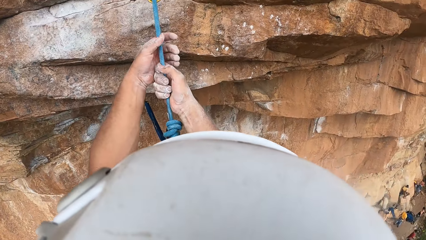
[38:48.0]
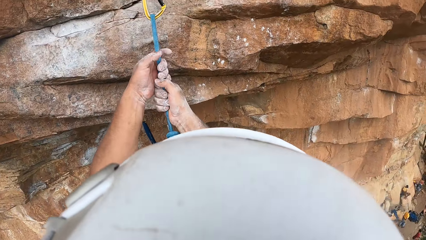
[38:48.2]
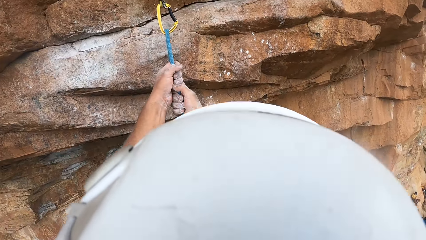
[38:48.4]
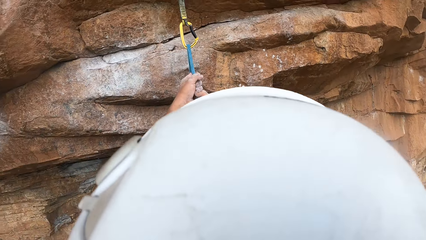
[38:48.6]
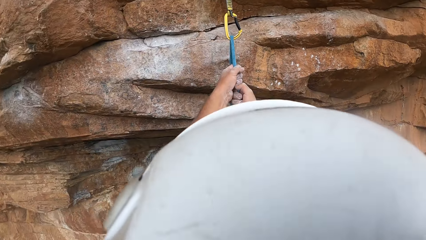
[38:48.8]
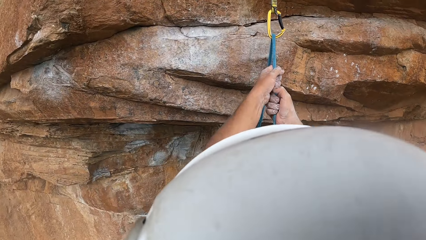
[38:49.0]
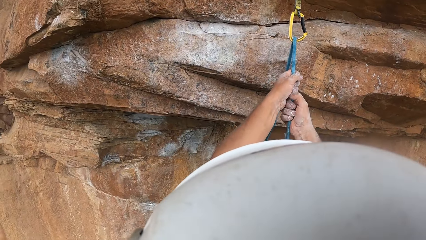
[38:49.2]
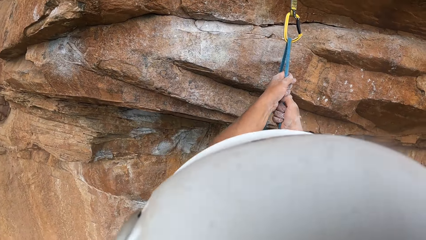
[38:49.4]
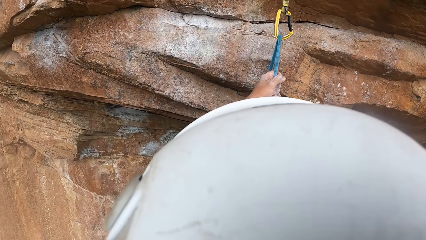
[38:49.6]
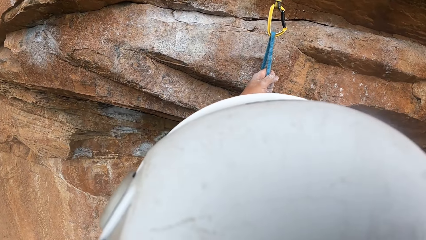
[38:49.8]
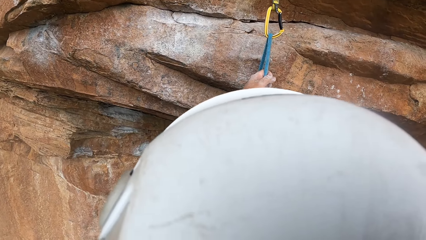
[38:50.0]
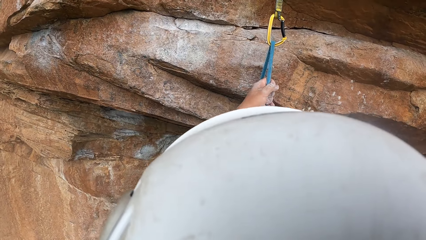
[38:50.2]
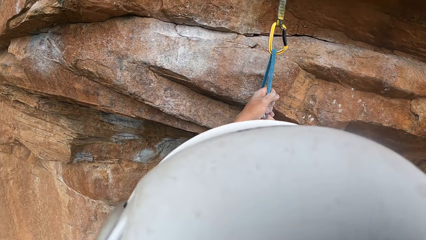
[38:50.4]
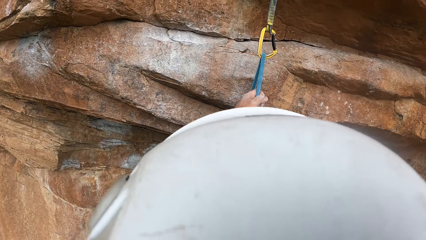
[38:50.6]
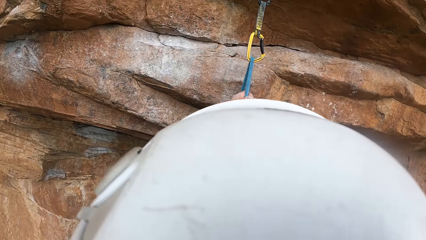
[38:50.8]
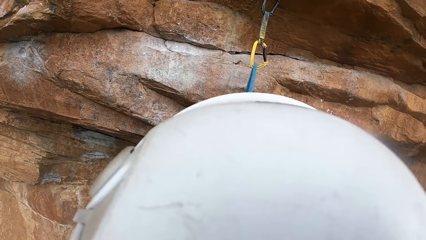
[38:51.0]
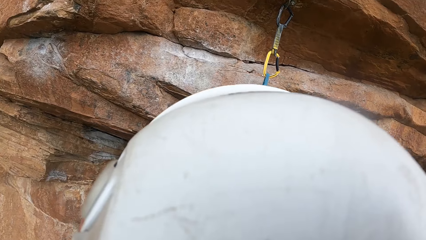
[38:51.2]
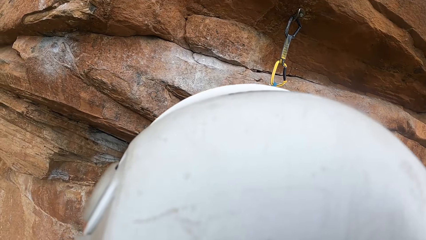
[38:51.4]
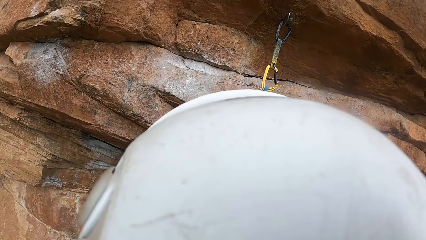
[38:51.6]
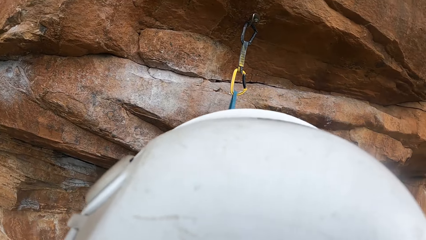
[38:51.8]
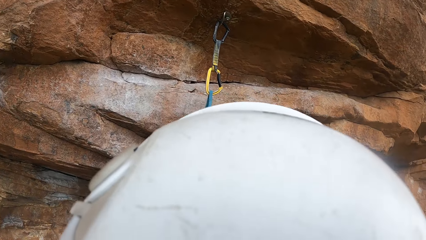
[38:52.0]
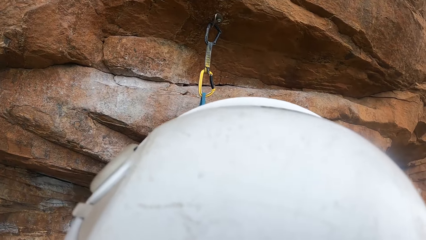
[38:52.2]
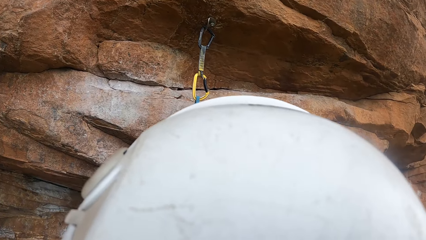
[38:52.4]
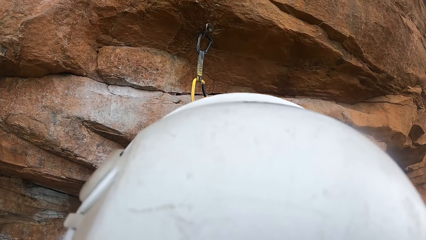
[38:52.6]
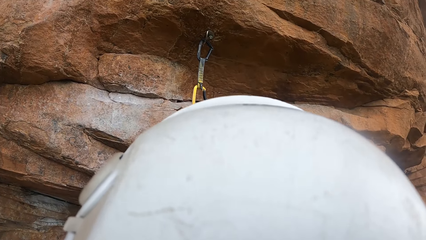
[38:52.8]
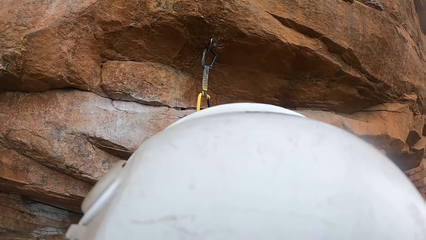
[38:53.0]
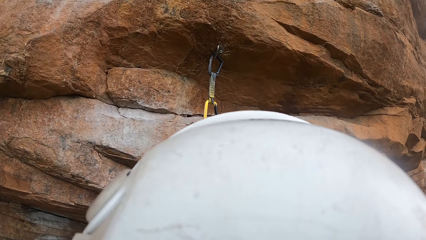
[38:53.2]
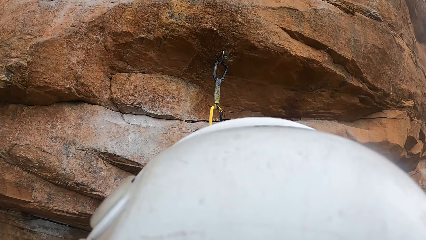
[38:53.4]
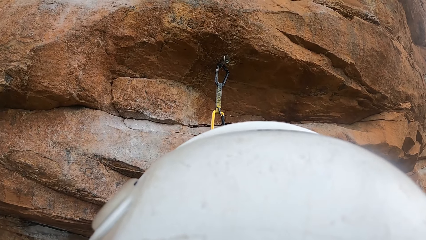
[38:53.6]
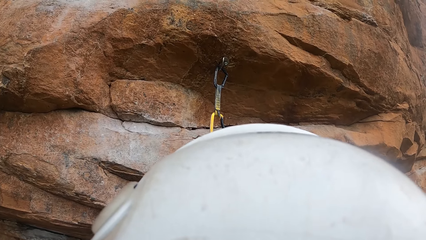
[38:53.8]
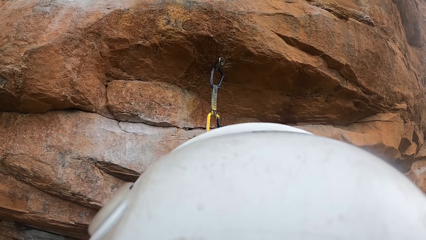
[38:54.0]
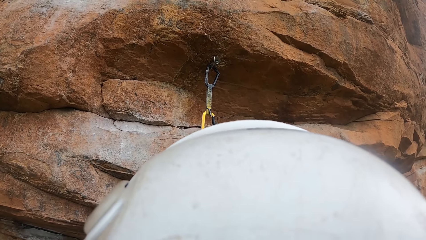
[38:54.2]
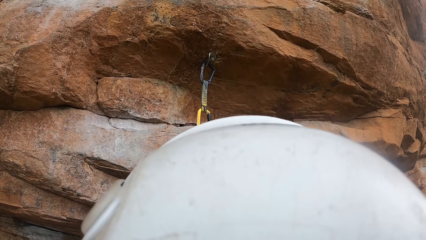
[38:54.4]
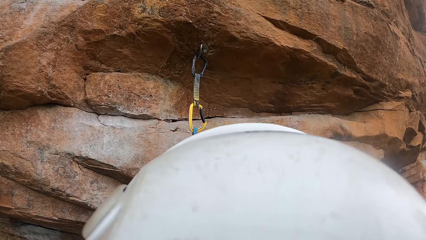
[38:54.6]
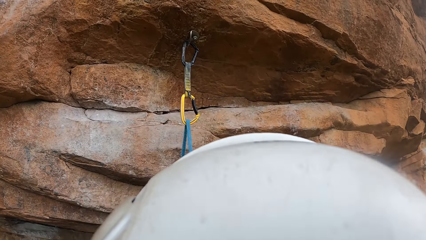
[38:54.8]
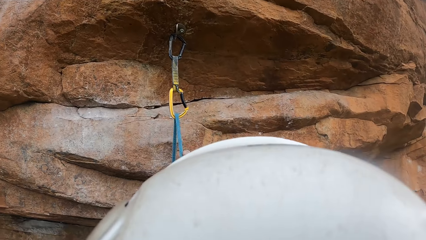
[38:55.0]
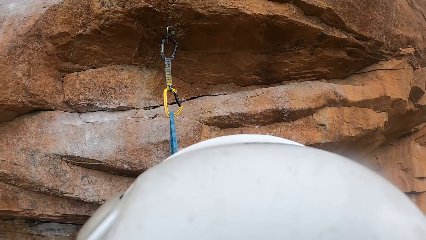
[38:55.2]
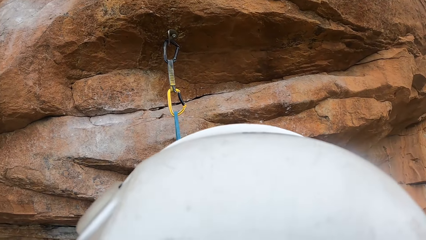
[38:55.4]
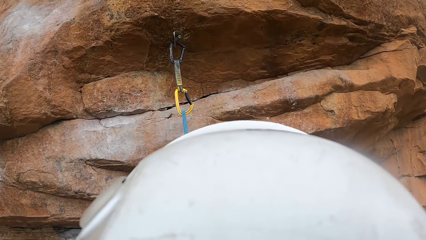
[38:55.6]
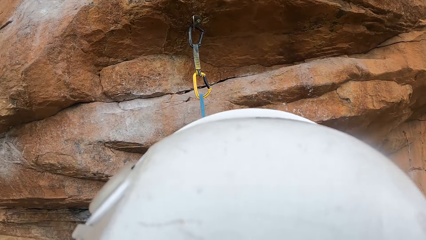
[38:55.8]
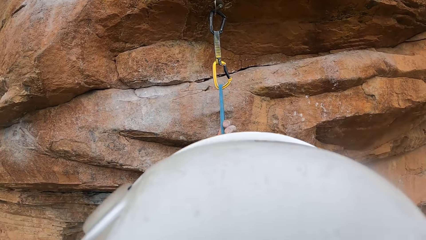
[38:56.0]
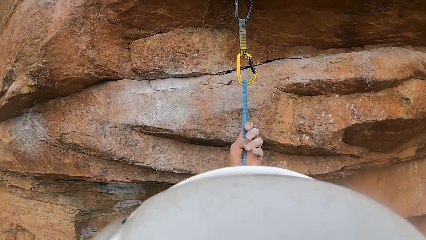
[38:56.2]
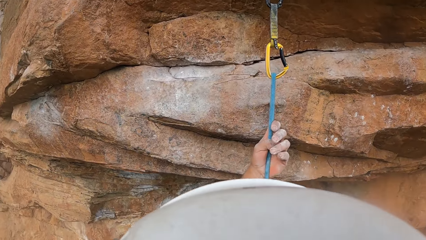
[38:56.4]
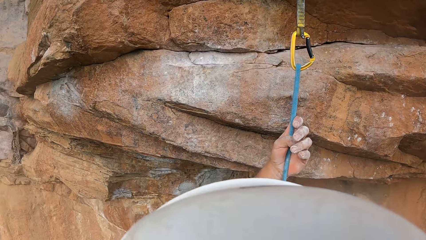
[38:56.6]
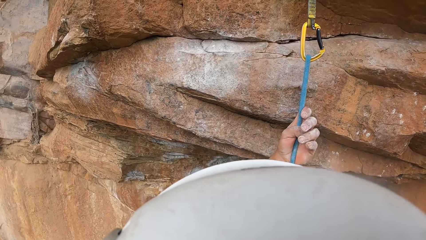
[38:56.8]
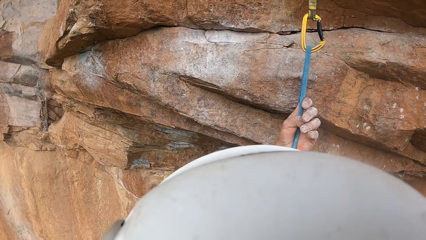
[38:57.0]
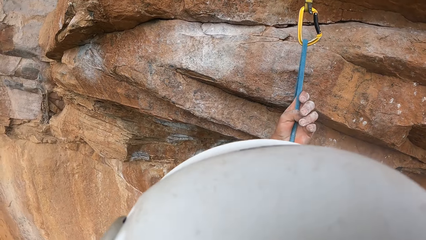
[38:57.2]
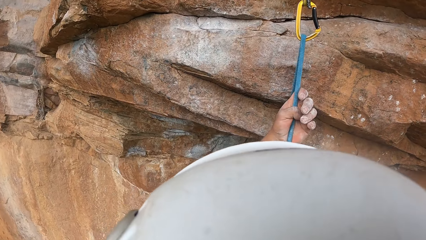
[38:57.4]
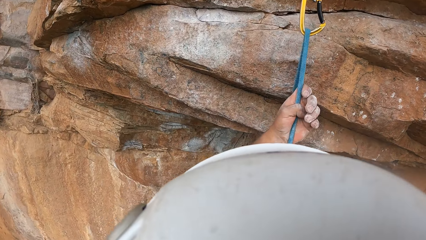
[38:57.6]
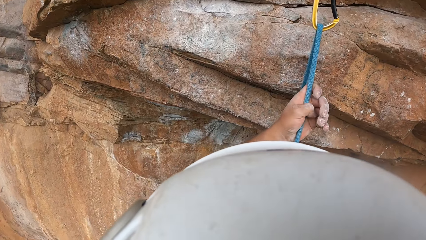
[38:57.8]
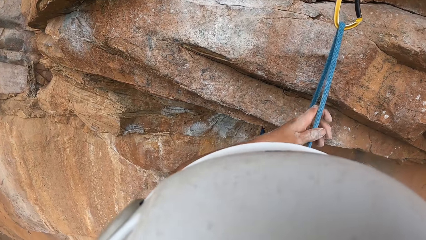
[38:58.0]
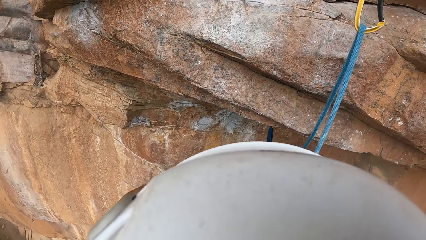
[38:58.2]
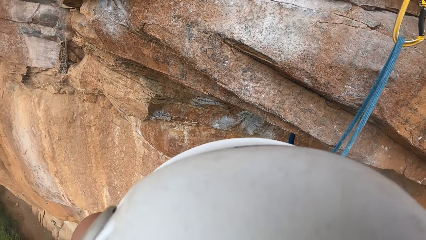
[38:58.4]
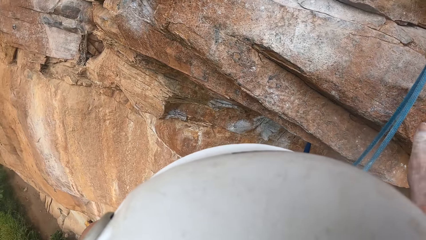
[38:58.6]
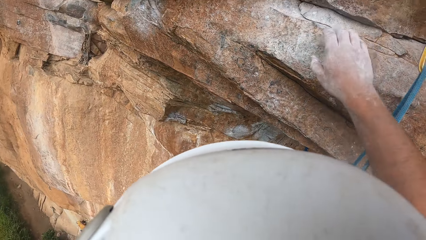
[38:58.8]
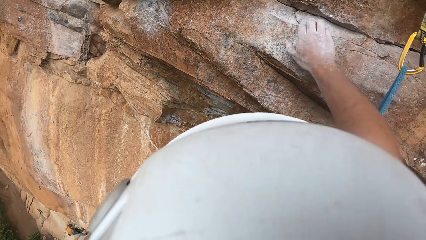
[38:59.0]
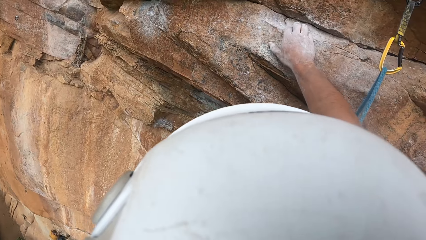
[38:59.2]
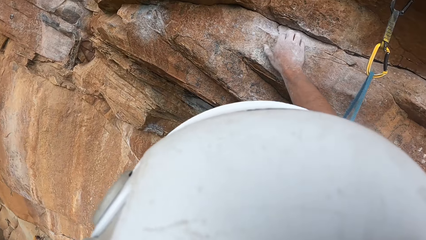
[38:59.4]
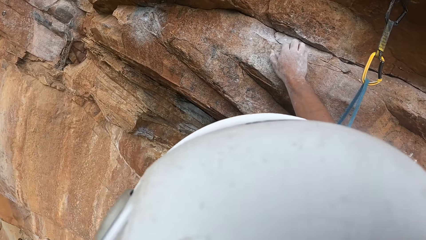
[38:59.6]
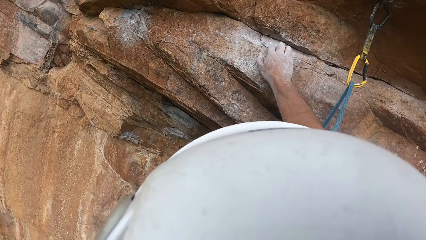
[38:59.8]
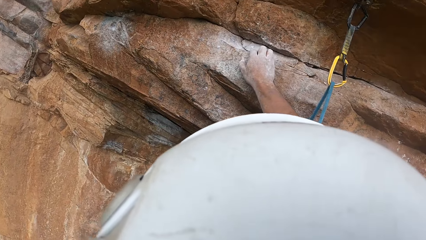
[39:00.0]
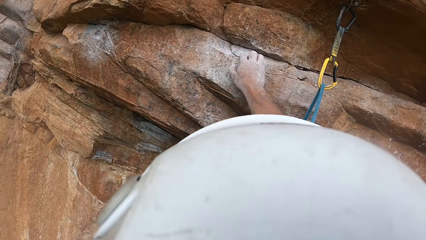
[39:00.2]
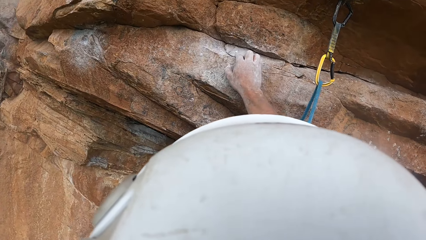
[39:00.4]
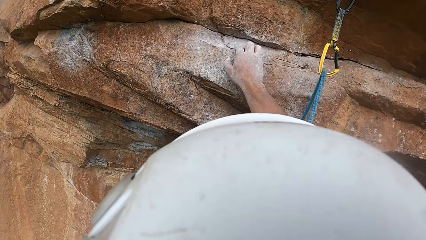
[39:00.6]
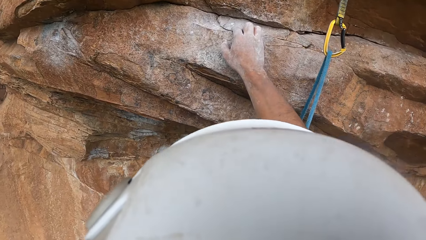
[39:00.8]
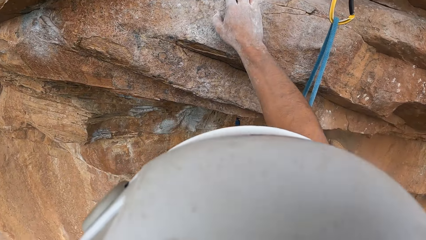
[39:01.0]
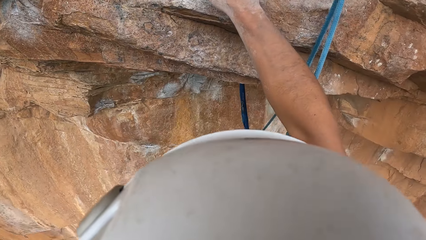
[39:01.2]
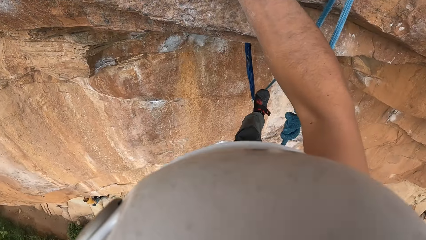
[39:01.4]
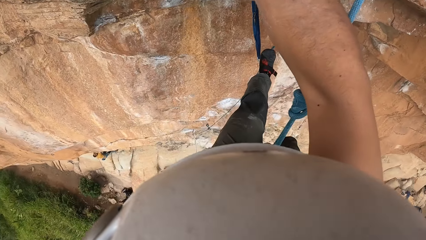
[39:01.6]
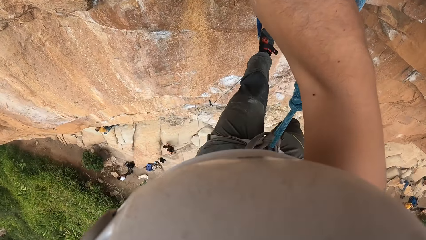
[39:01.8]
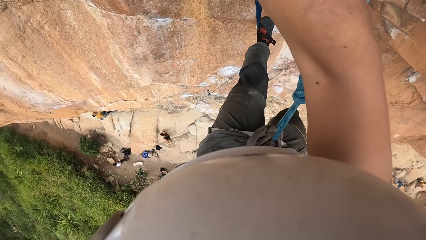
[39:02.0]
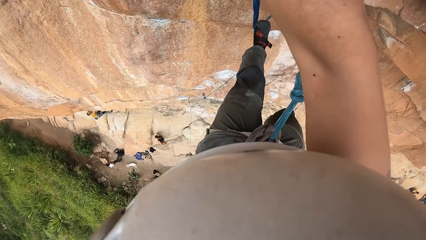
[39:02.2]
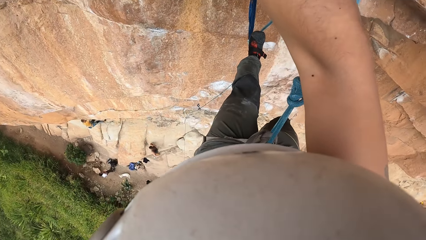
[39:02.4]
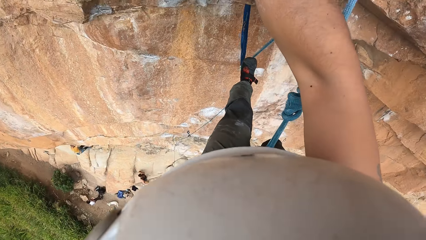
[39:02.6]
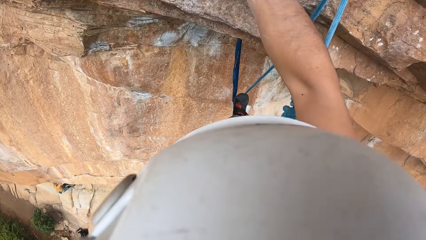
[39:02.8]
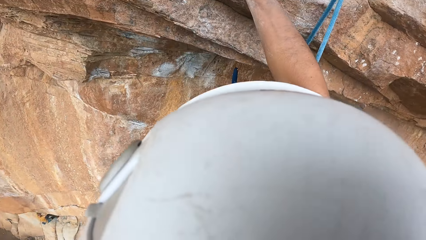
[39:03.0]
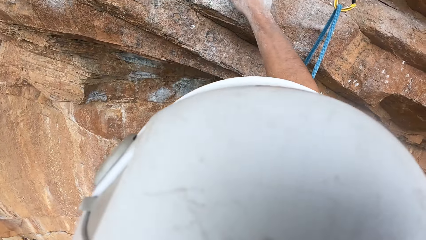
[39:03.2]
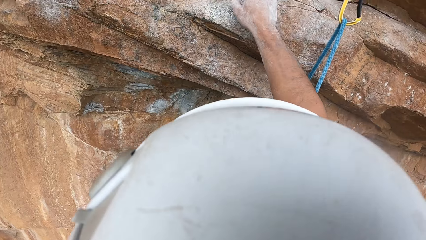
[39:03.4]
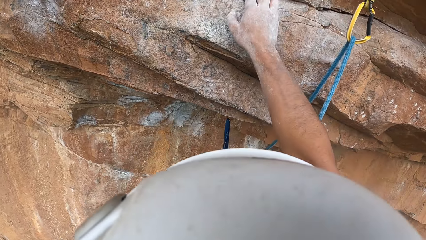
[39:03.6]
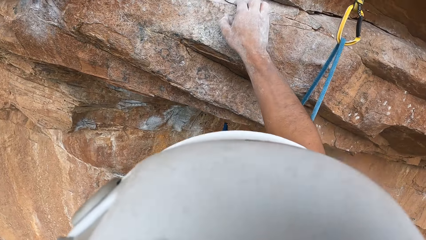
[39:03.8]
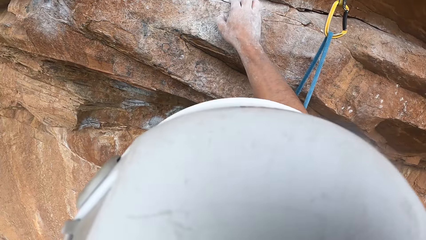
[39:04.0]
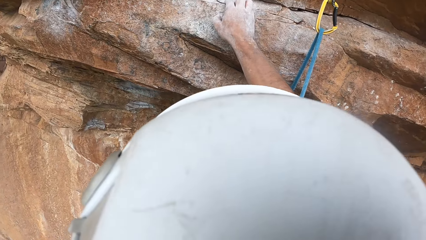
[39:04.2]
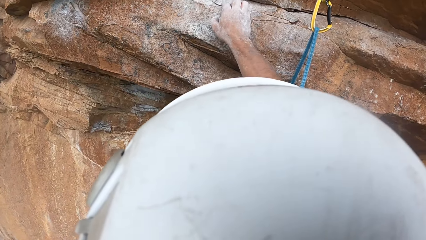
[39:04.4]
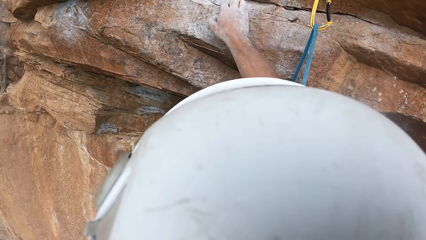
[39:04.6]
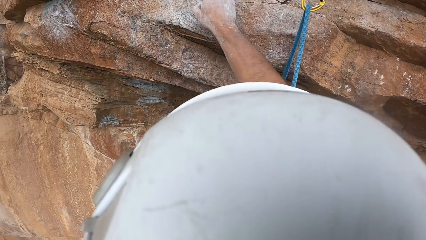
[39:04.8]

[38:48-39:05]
The camera wearer holds the rope. They look around the mountain.
